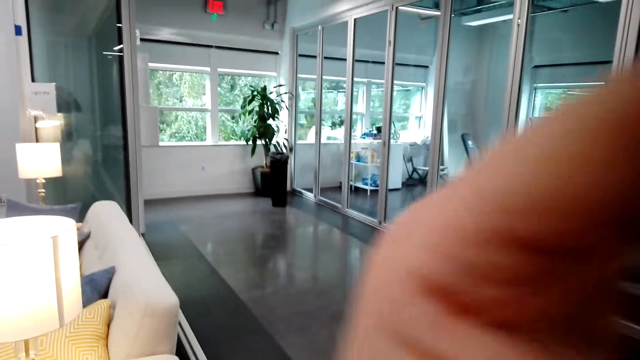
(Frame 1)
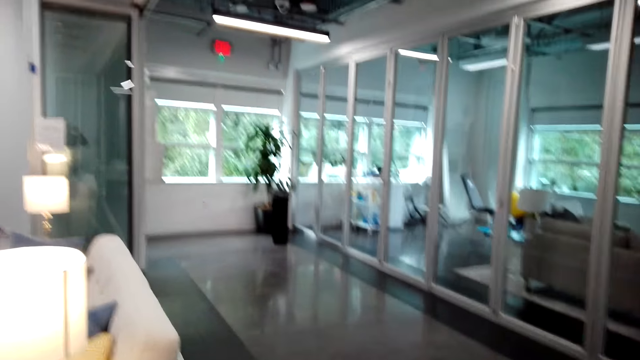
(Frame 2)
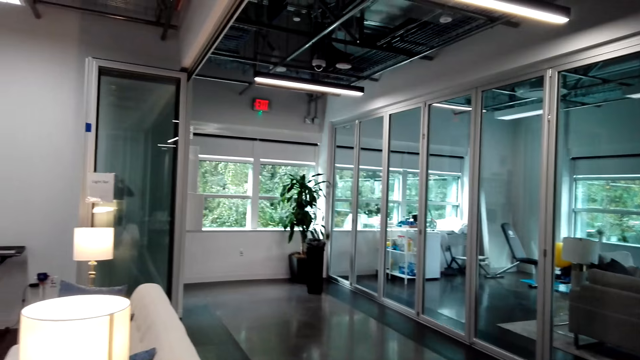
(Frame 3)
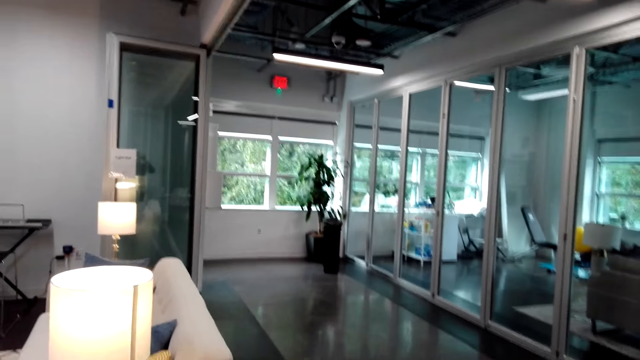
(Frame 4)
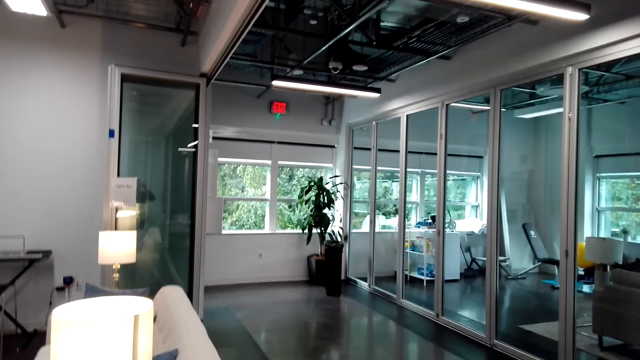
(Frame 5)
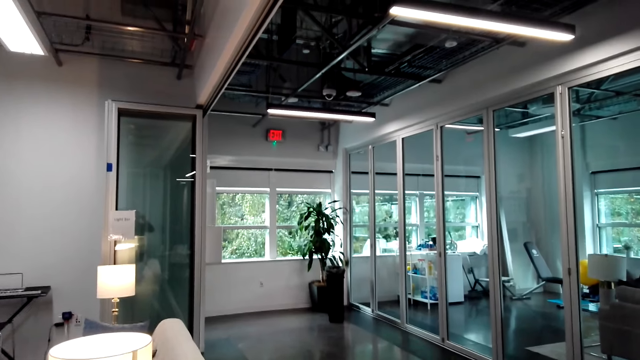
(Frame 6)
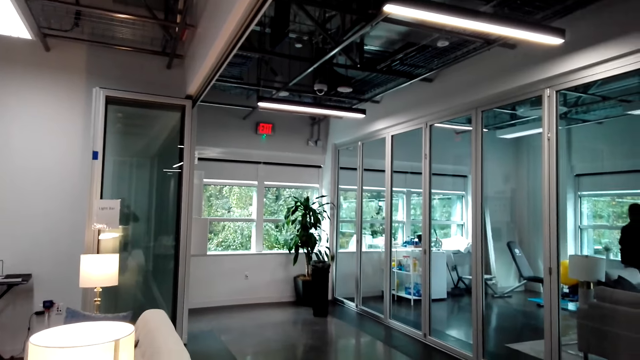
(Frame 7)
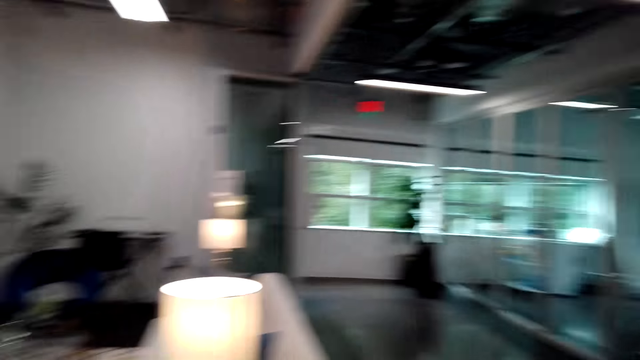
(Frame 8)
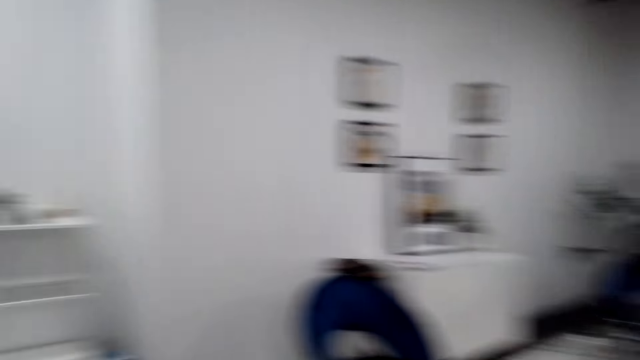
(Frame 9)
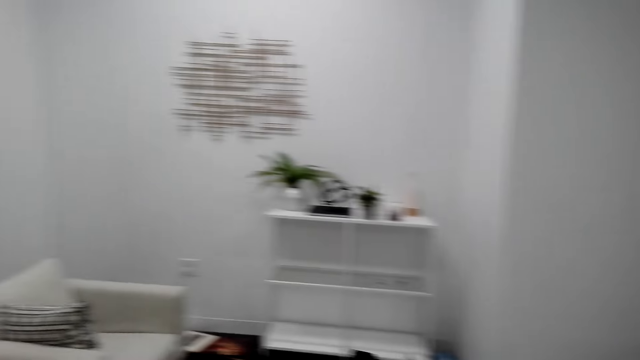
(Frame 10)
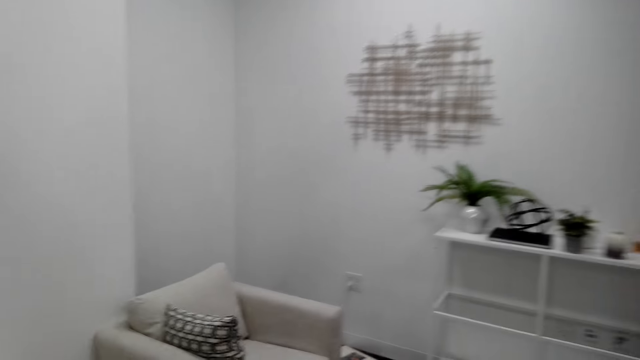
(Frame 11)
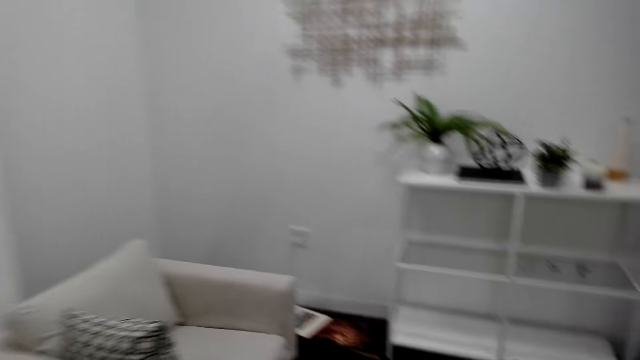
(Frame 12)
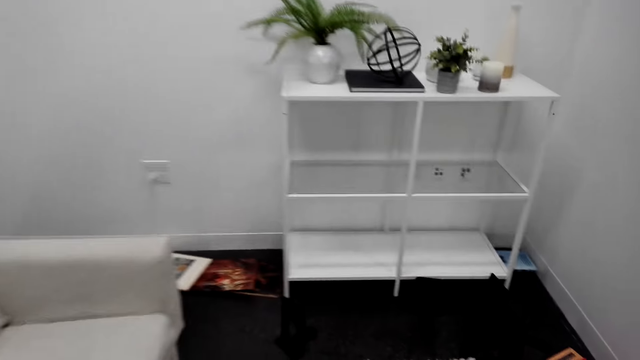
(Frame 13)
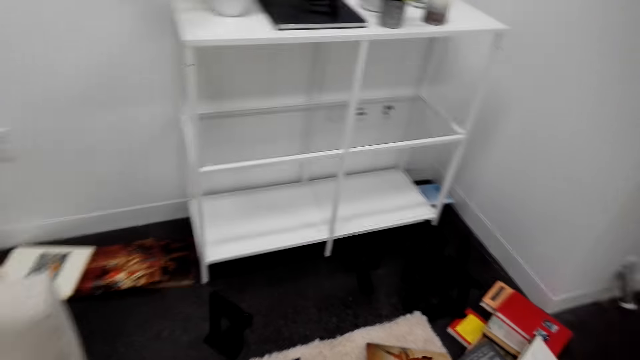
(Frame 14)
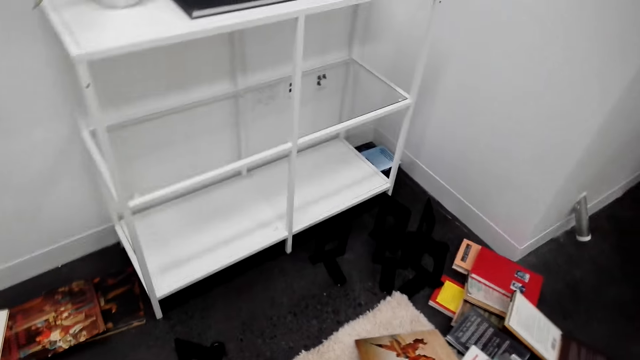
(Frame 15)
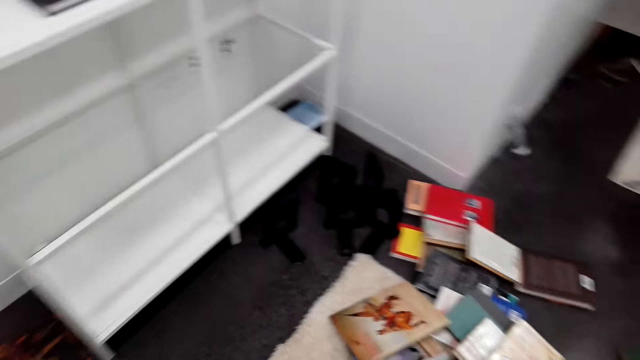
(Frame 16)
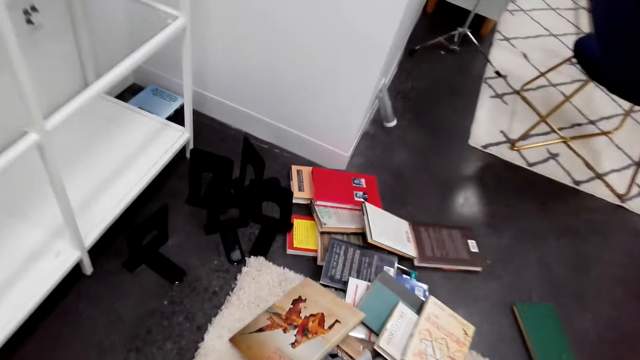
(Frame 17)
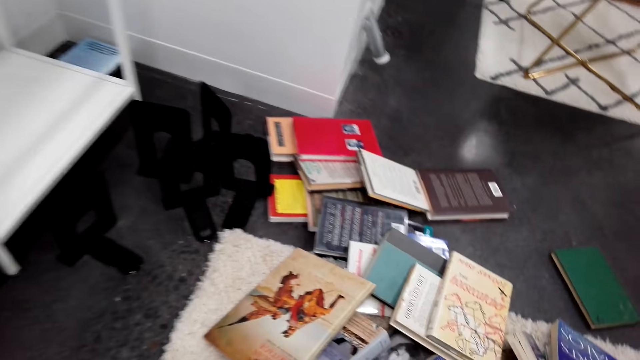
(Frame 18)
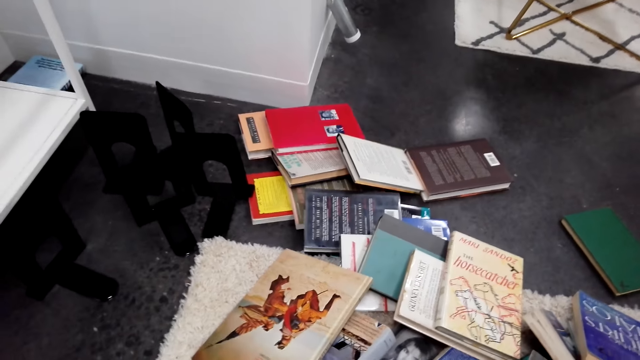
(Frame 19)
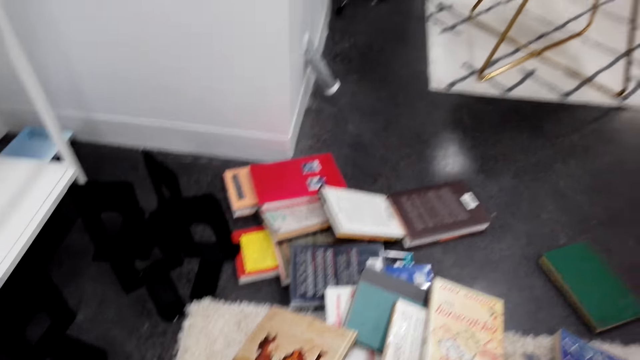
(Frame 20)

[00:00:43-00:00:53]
The camera wearer walks around.

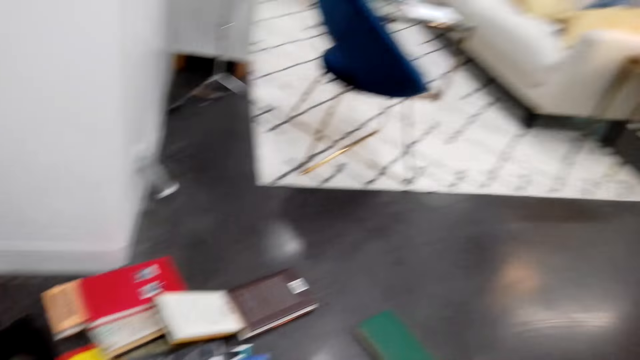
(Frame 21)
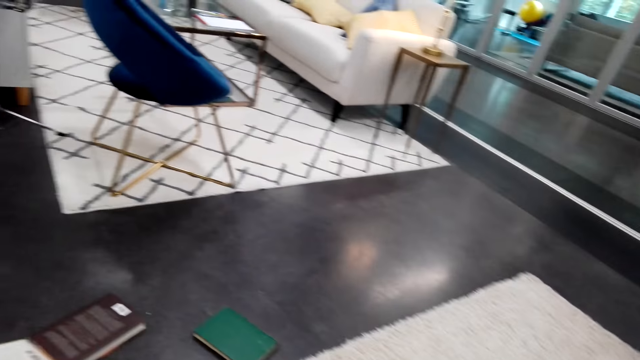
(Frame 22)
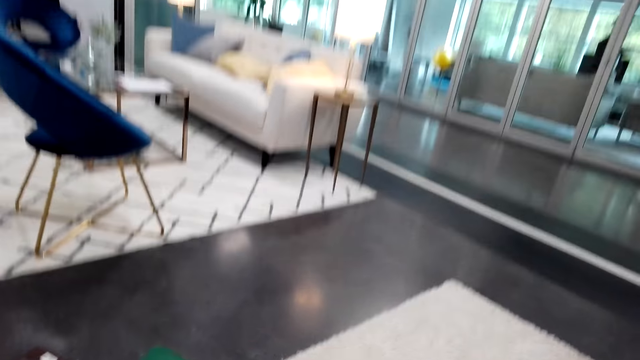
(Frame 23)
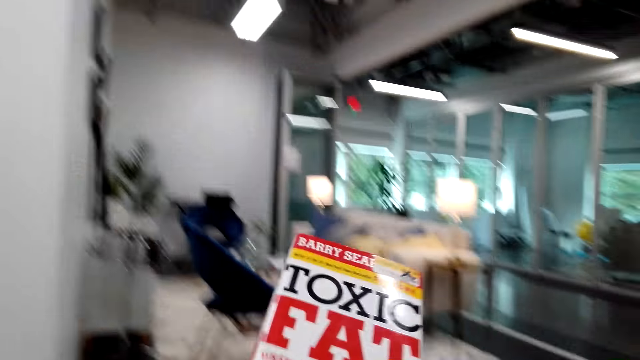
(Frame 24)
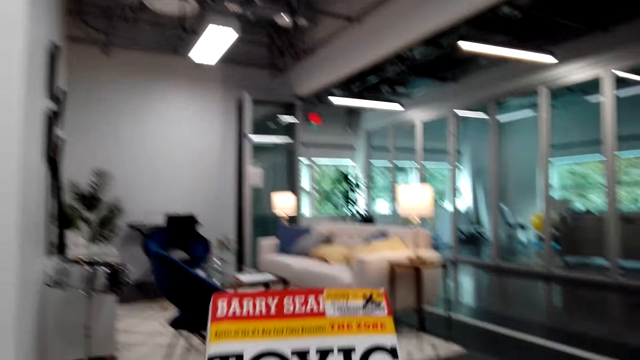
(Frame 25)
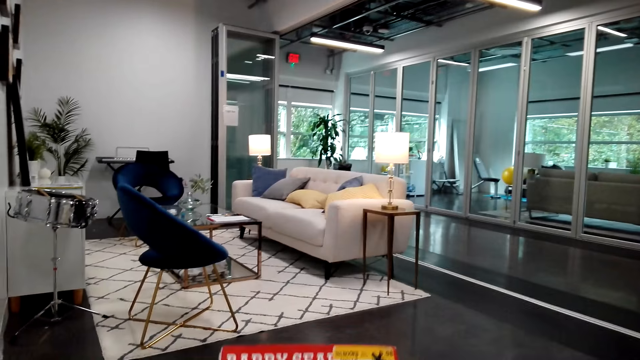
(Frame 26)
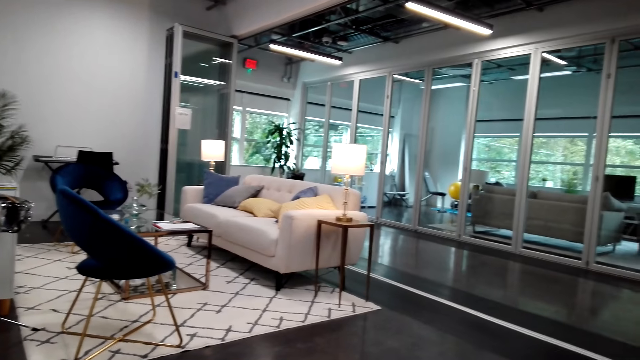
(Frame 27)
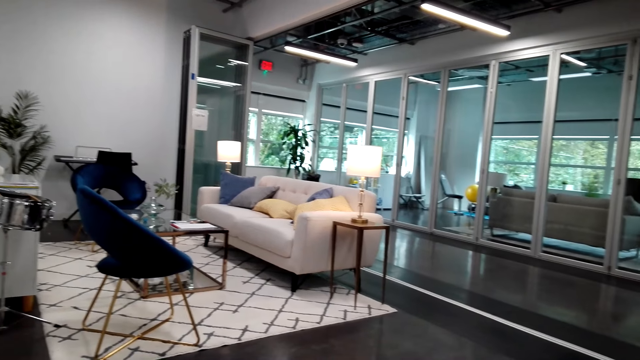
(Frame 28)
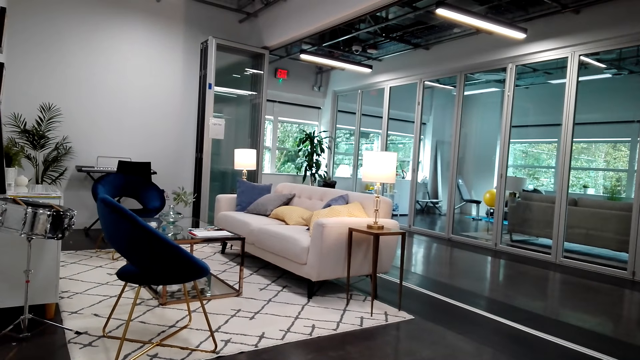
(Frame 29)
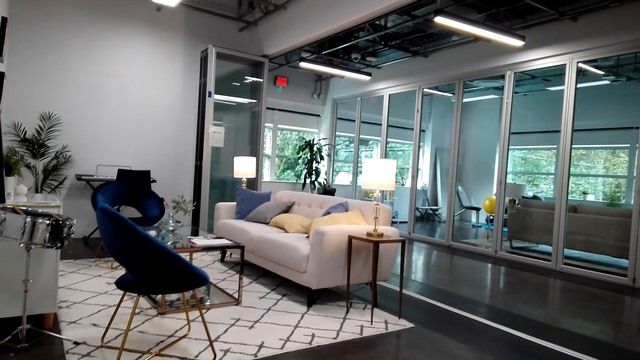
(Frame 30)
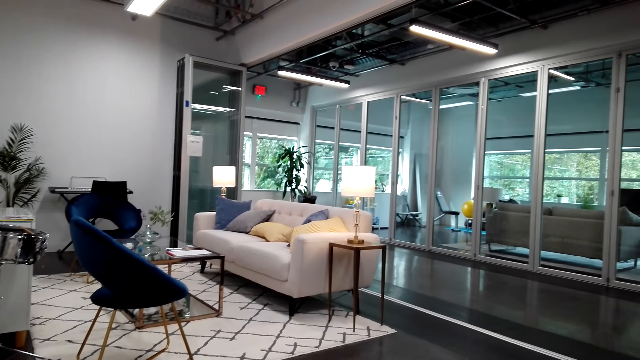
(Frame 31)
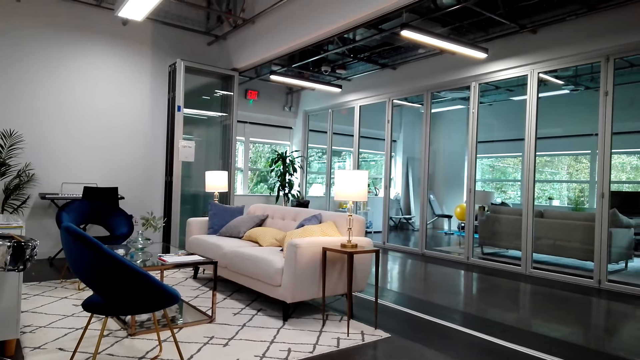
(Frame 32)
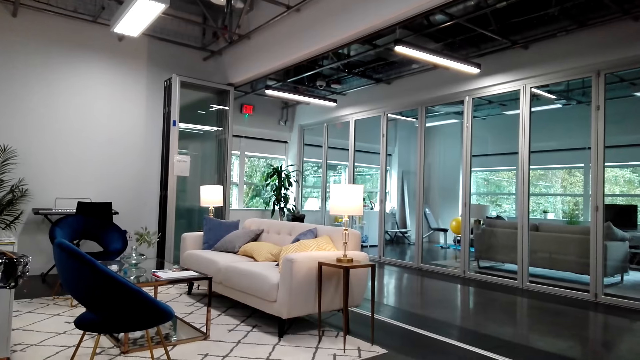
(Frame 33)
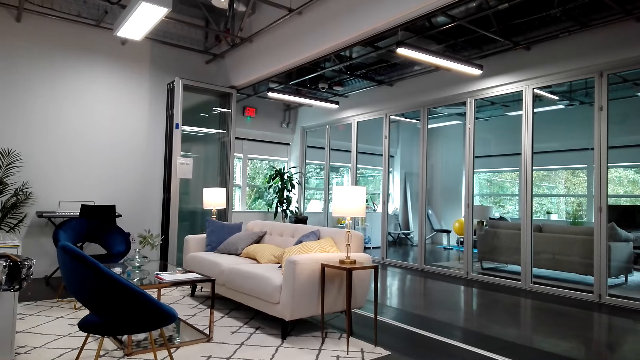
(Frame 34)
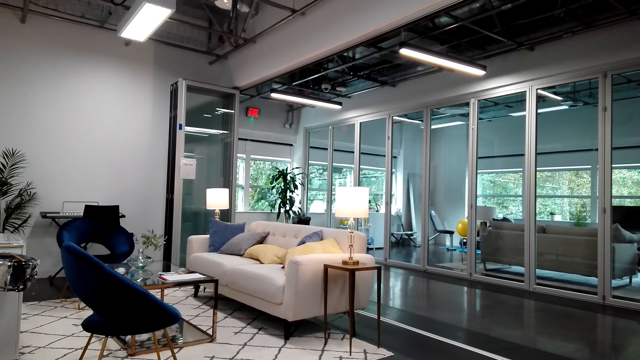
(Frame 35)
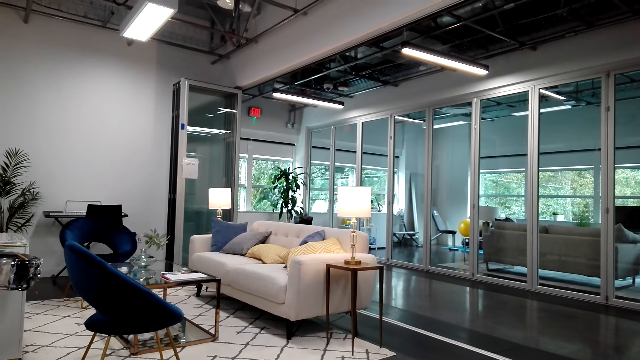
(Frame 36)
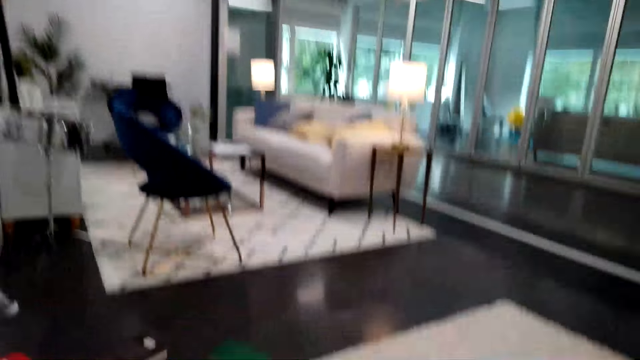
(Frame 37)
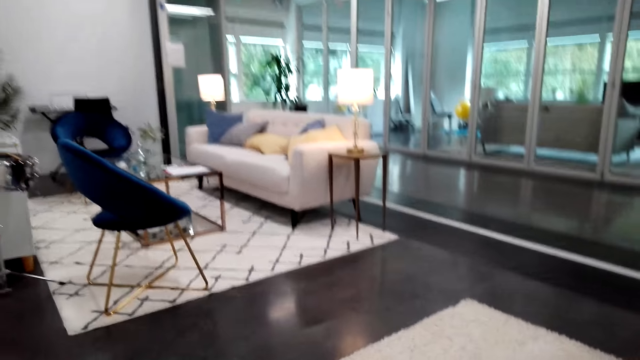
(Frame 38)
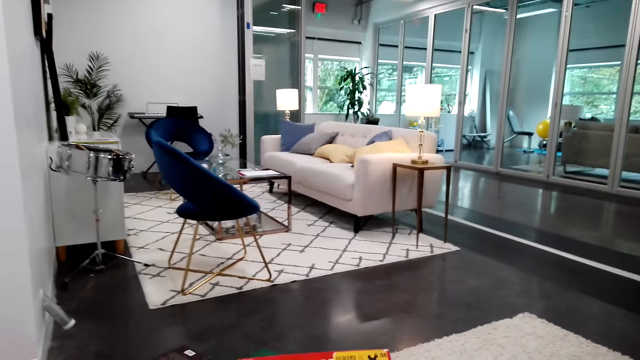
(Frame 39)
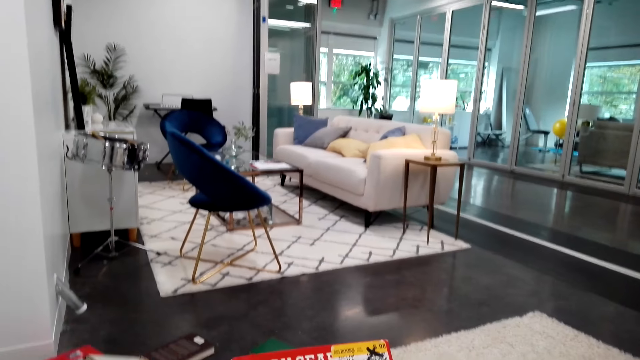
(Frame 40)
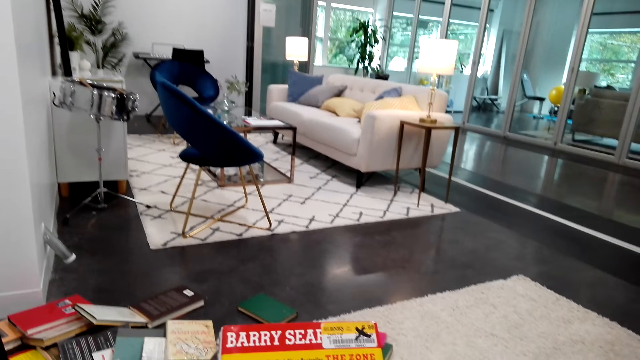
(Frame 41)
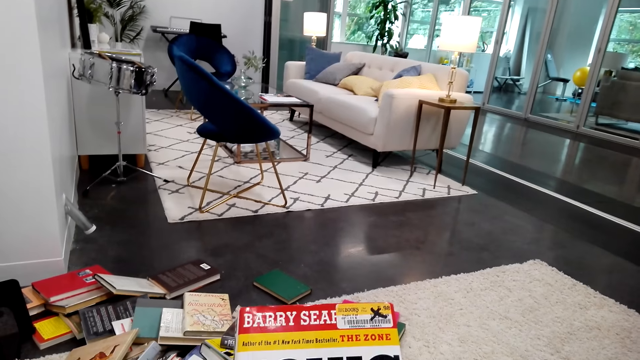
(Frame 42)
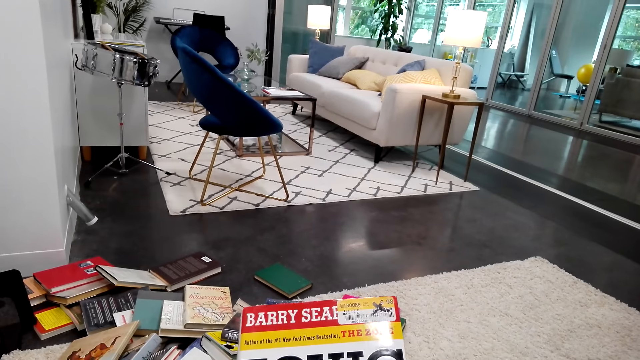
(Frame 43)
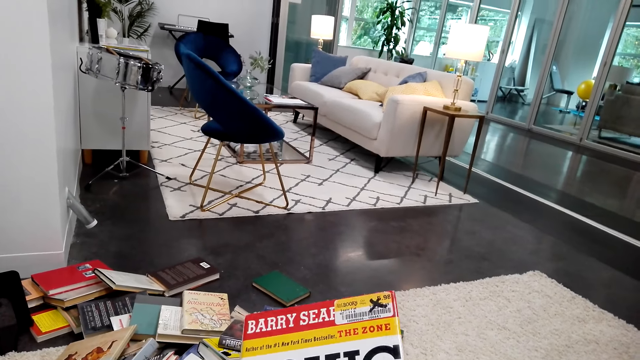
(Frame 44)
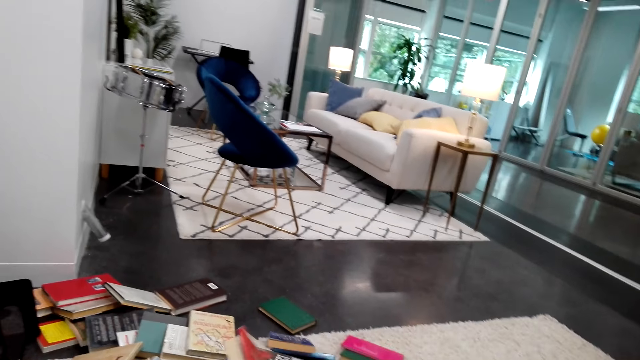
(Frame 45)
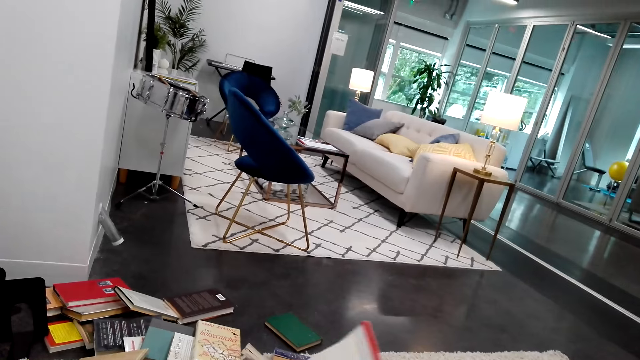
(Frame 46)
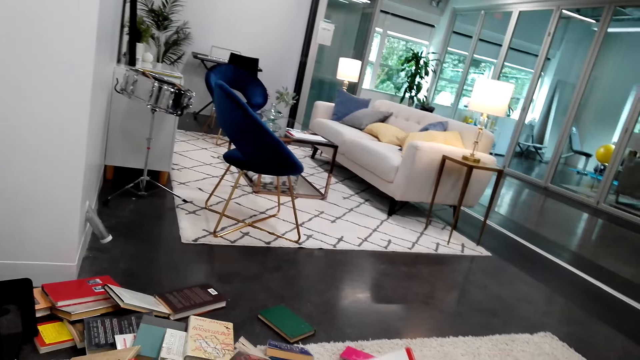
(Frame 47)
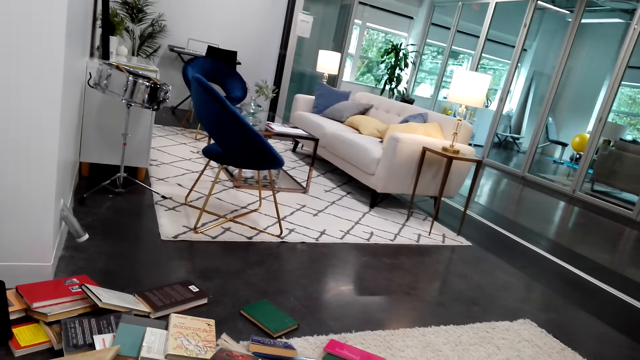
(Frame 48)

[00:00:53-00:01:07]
The camera wearer picks up a book. They sit on a couch and open the book.
